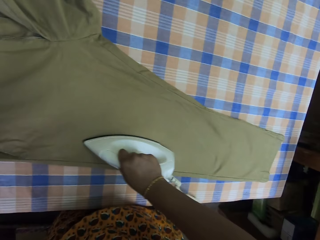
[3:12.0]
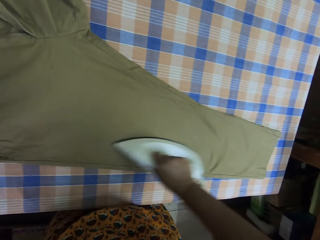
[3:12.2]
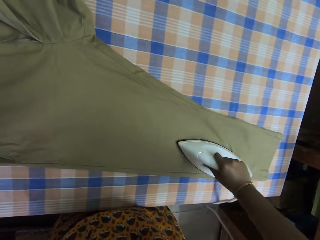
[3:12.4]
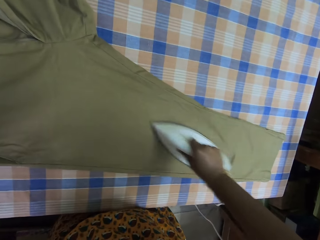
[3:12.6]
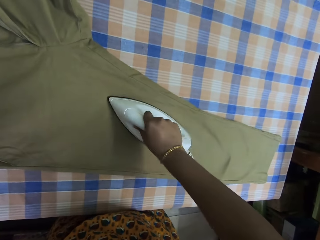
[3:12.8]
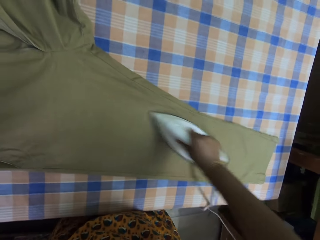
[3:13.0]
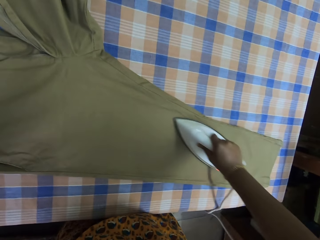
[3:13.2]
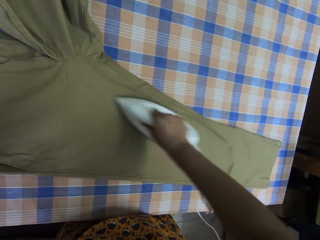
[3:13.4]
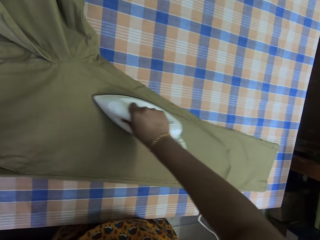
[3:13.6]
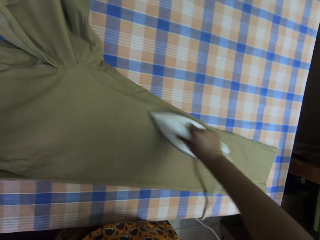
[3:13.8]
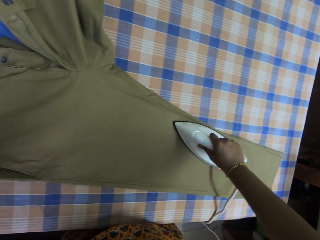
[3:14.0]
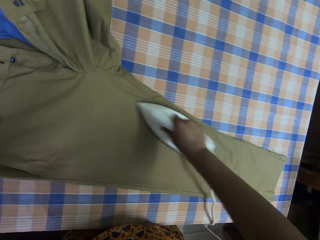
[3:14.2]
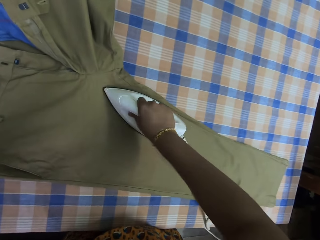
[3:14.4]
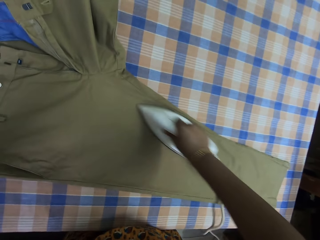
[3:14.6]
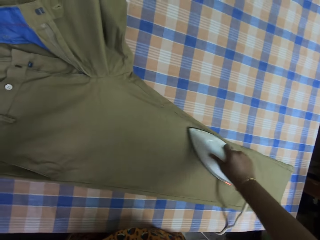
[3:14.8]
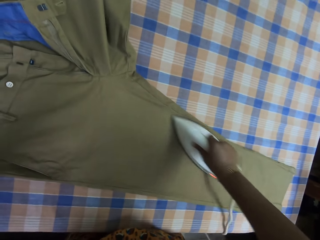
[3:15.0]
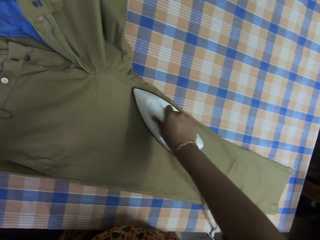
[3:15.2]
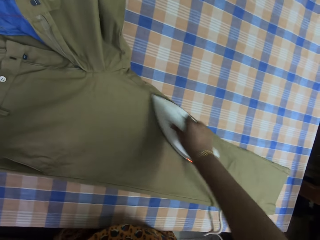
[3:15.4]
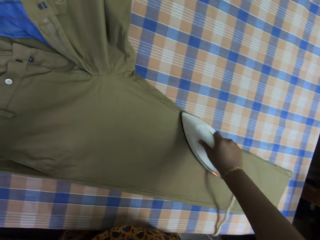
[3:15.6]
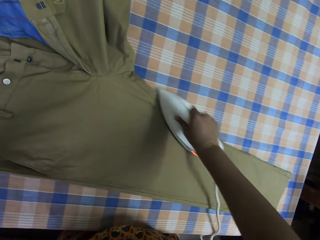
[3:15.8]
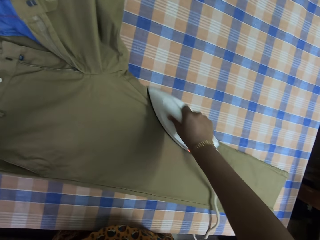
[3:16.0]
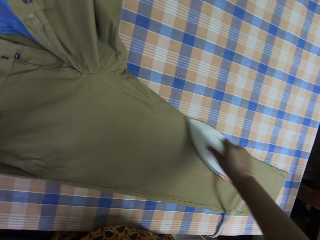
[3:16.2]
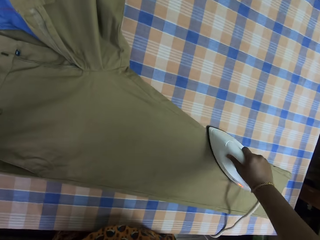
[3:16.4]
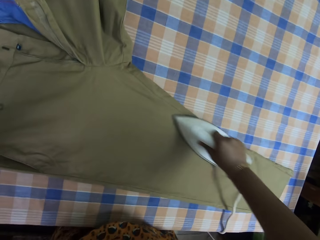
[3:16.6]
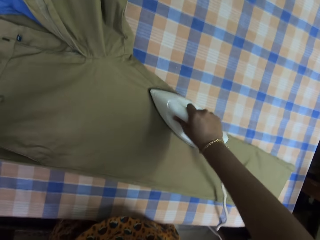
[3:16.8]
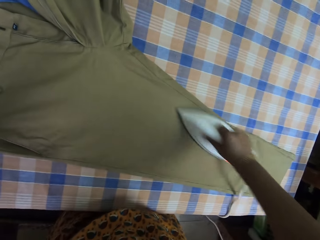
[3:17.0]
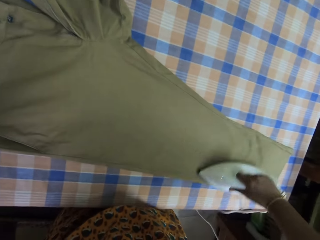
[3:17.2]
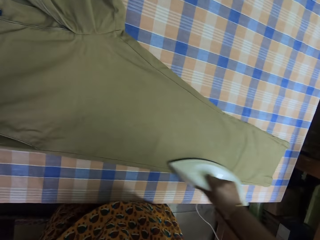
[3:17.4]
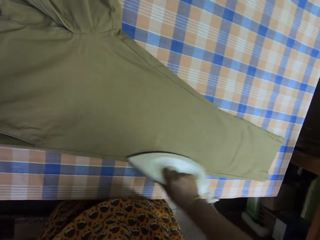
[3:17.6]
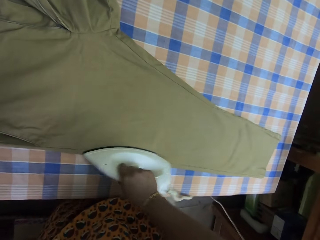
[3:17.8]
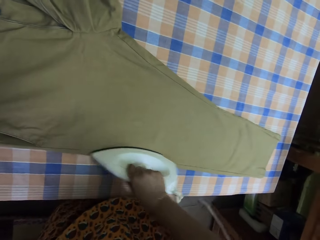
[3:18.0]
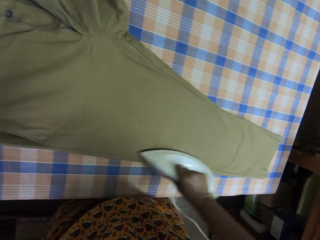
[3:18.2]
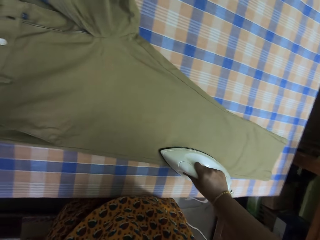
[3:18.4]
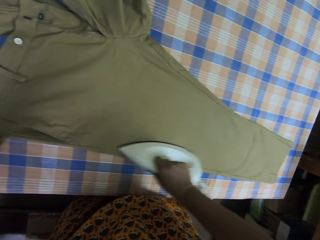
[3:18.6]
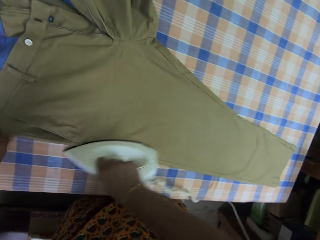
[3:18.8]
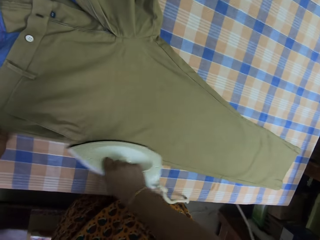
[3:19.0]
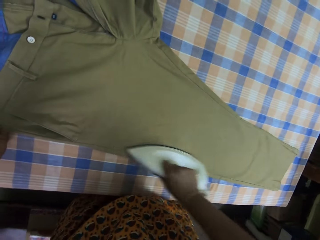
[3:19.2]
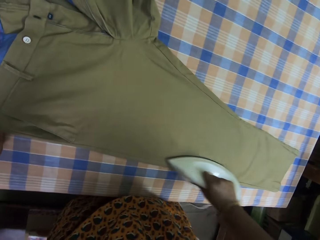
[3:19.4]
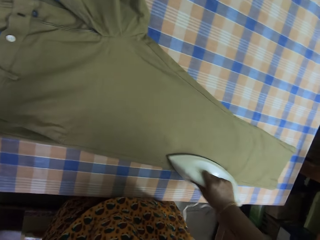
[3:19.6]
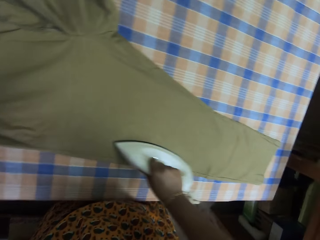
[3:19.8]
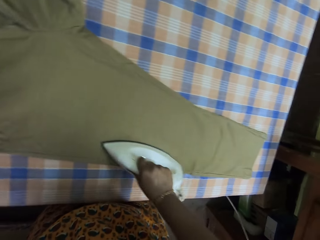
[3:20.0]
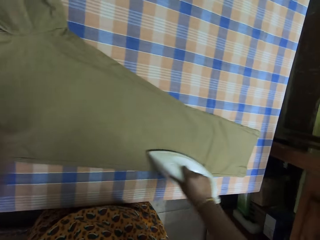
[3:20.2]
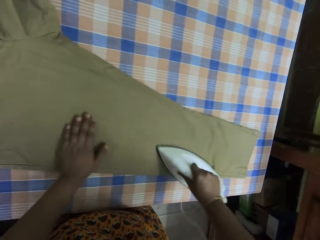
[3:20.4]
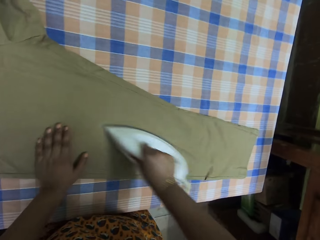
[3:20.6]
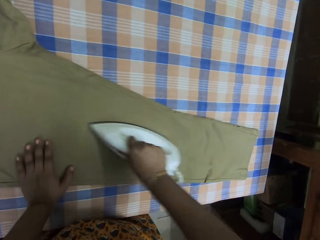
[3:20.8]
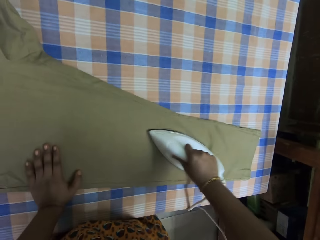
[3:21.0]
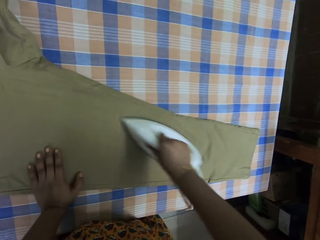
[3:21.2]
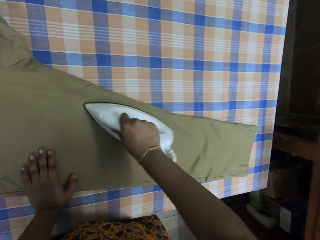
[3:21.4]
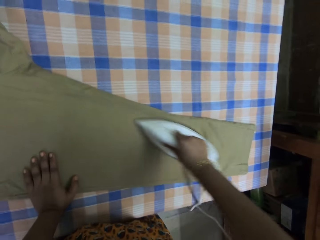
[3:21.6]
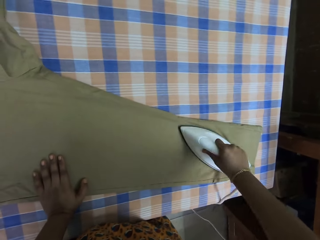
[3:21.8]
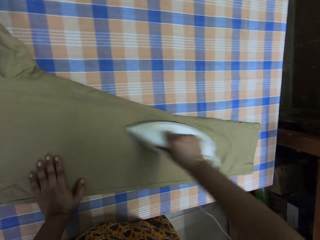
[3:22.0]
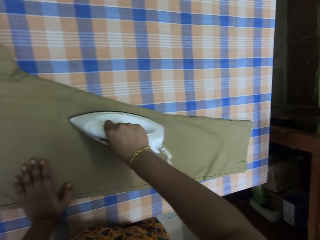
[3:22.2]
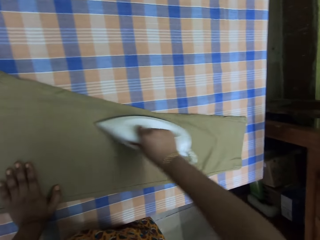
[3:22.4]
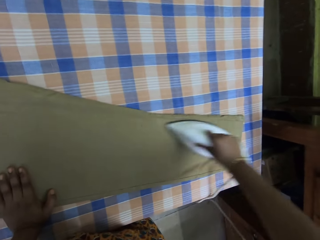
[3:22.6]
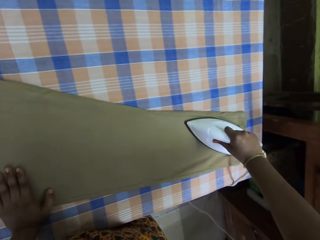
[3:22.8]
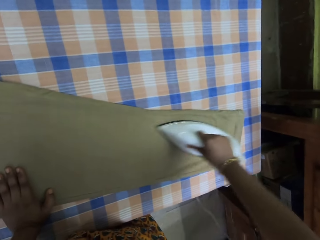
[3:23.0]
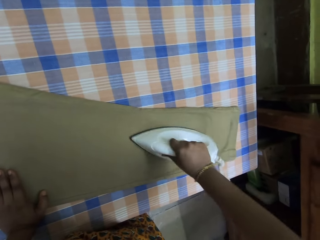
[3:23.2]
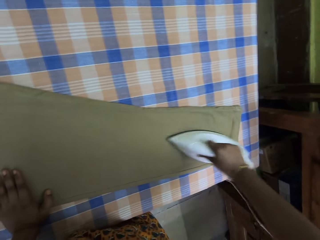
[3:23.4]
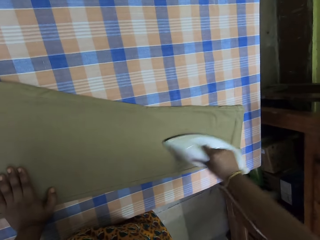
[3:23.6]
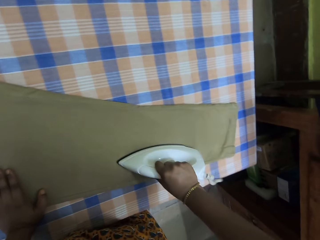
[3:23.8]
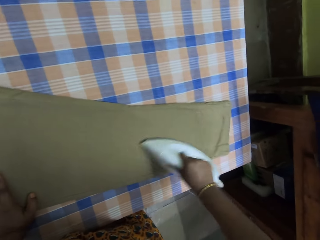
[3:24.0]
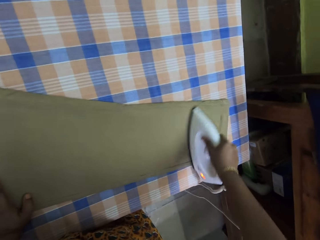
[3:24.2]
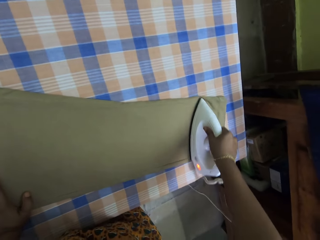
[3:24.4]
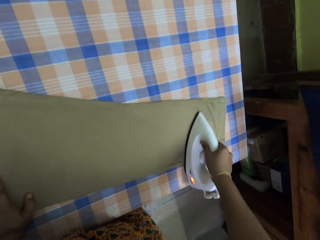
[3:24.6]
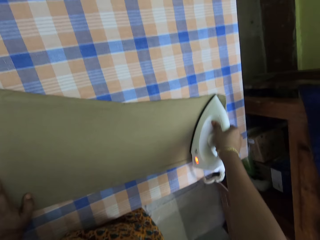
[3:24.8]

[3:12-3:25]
The camera wearer puts the left hand on the trousers. They iron the trousers with an iron box. They iron the trousers with the iron box again.

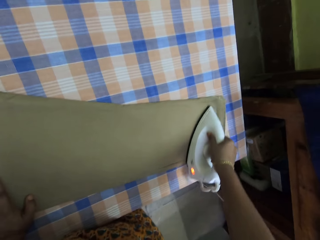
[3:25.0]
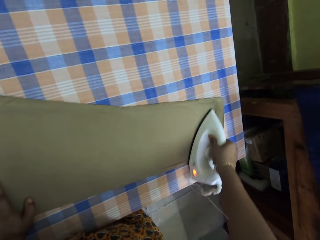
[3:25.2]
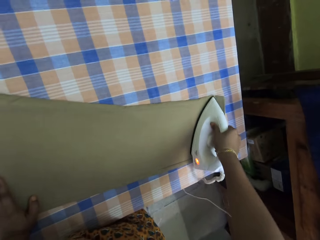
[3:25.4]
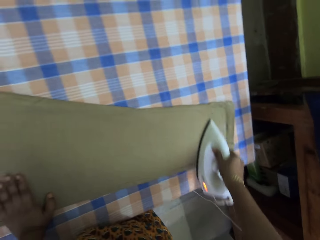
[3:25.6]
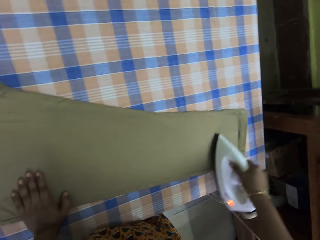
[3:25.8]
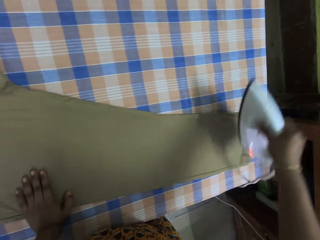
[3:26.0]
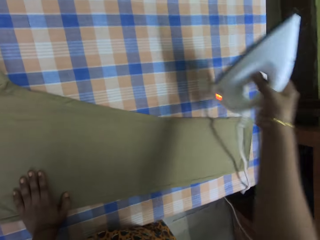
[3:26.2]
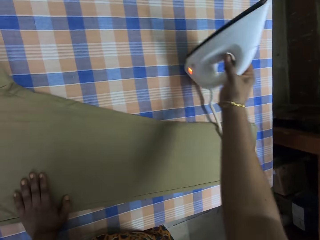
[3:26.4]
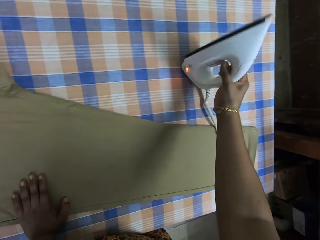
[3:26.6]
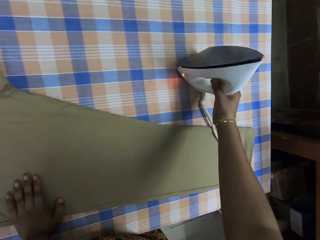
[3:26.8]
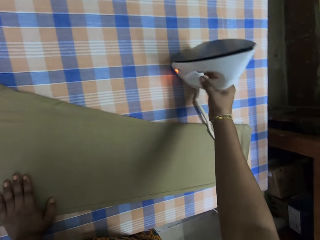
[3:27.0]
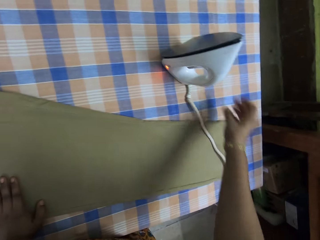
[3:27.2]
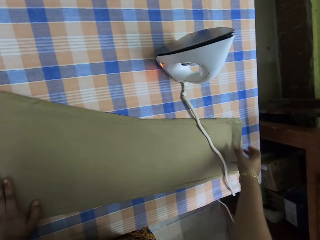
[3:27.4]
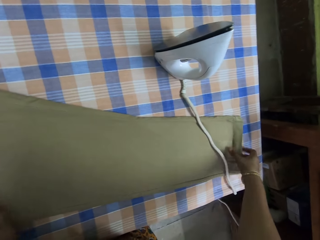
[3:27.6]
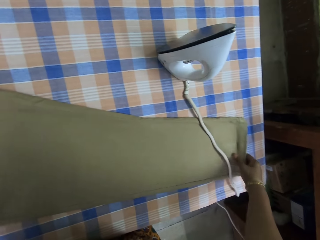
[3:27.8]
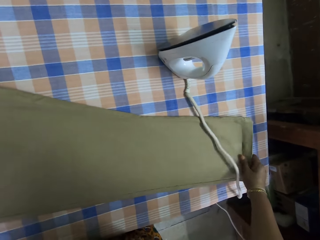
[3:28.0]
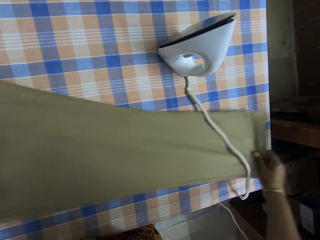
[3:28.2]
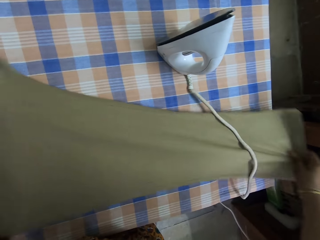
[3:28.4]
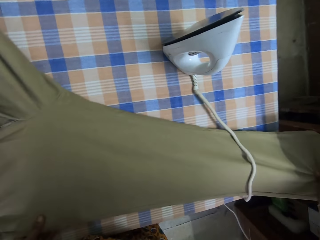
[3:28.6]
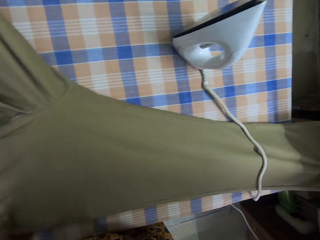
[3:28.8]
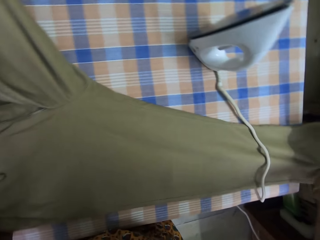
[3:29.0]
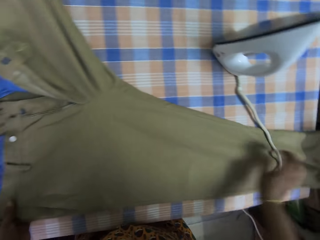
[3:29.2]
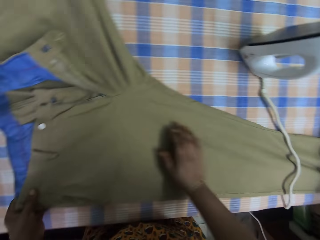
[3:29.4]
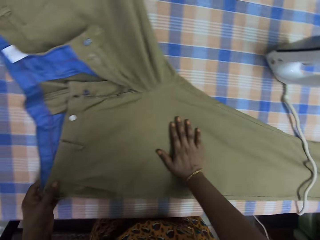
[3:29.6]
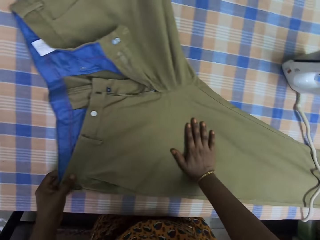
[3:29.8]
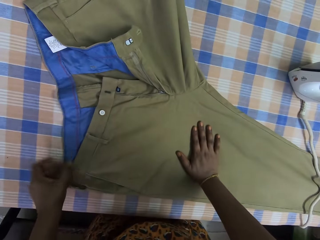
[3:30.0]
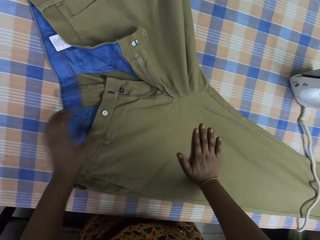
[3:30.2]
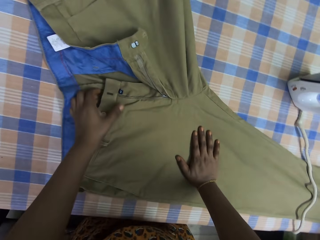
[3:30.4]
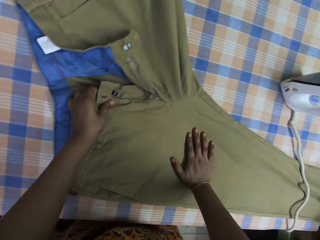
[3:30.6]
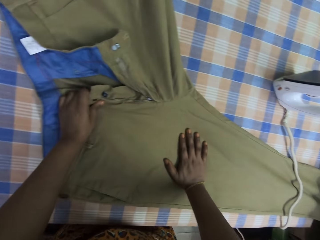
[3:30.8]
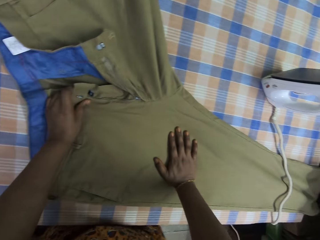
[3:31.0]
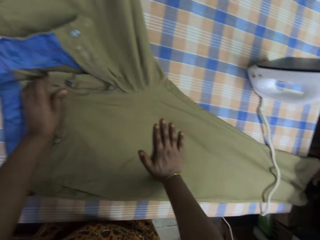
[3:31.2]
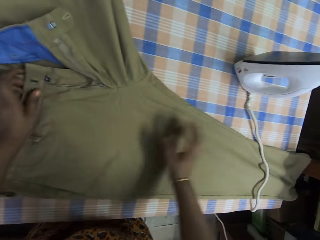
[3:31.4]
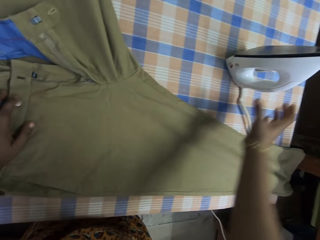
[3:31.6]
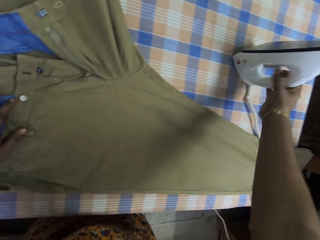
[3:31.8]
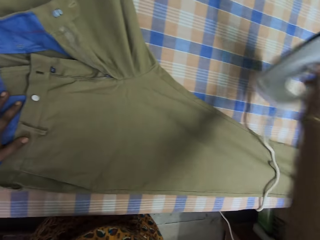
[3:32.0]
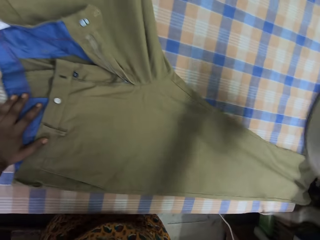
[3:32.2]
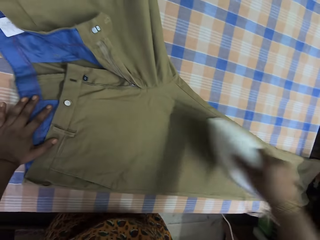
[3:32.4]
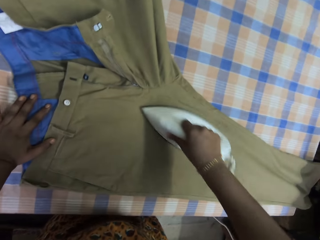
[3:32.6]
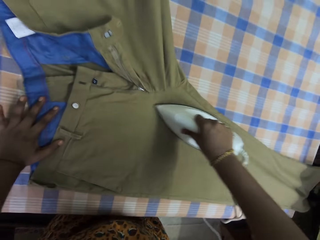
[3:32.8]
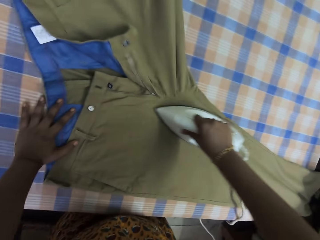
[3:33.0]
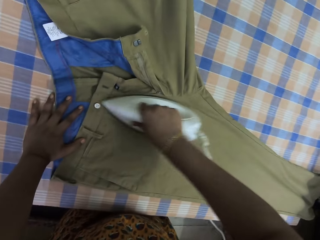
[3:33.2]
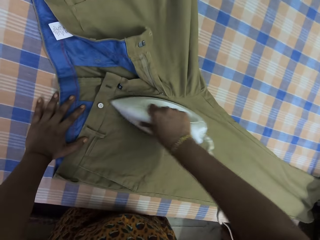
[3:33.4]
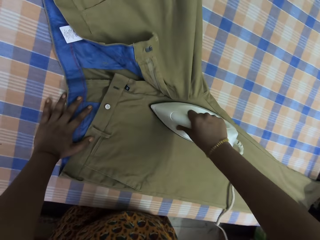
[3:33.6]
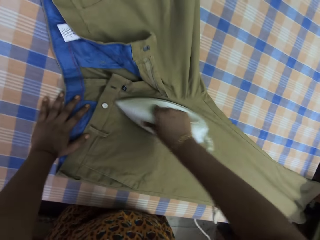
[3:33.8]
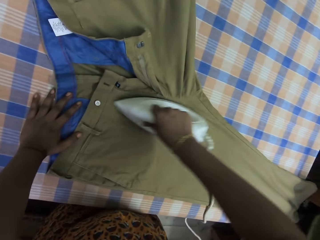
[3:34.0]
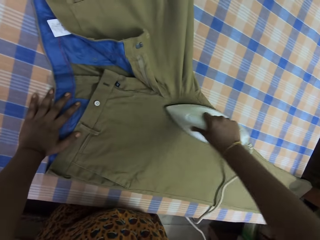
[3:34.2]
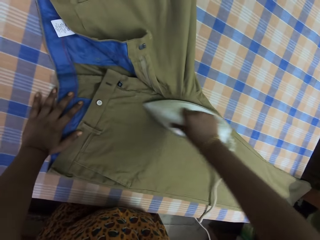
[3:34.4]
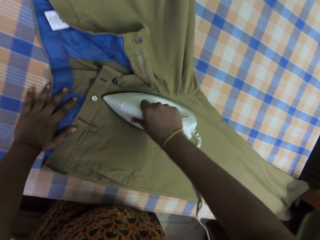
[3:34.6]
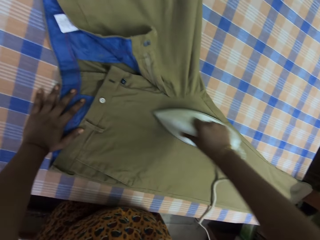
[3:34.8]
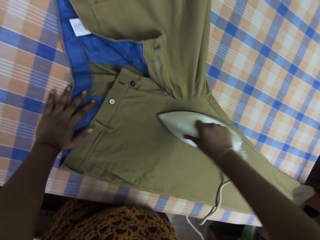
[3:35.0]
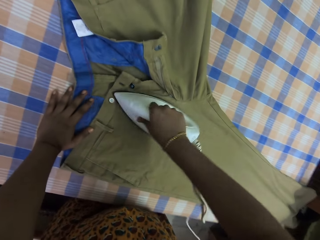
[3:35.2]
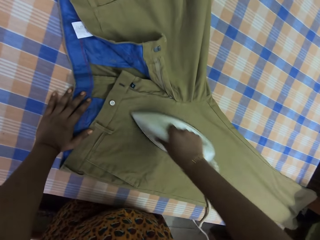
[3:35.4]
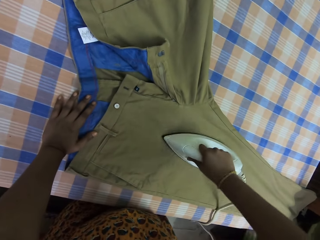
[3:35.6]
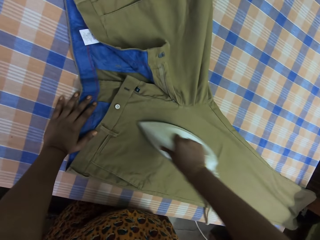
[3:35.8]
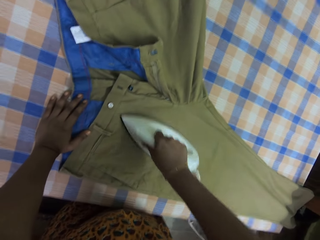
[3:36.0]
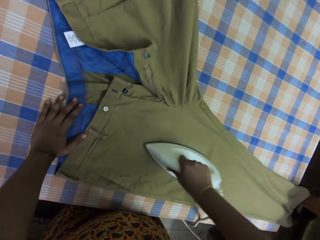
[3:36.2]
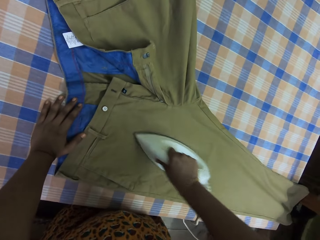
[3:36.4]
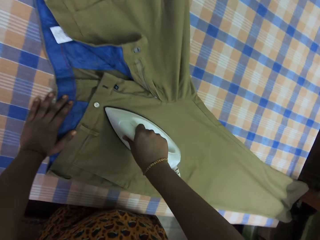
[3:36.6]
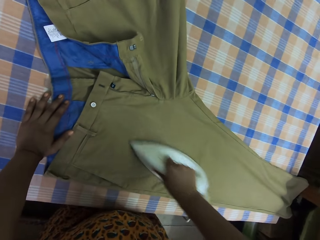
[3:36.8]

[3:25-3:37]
The camera wearer puts an iron or iron box on the table. They pull the trousers on the table. They straighten the trousers on the table. They take the iron from the table. They iron the trousers with the iron box.
